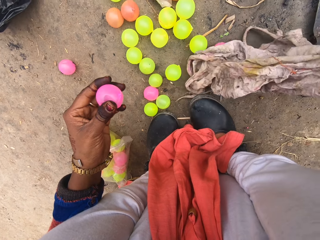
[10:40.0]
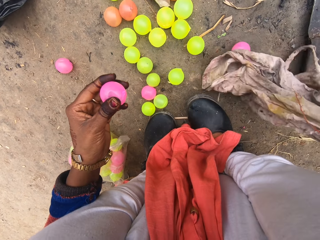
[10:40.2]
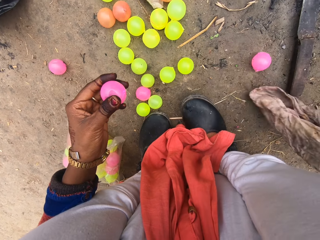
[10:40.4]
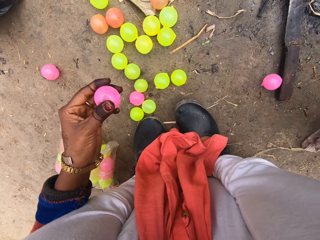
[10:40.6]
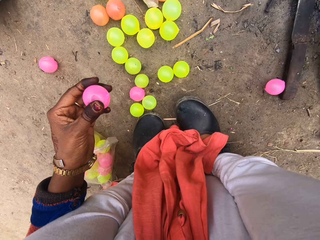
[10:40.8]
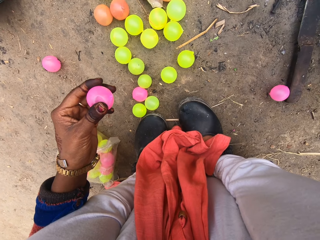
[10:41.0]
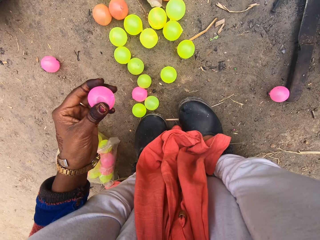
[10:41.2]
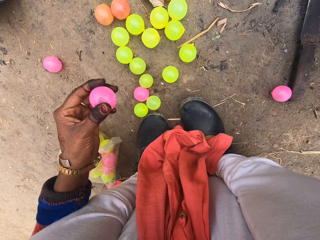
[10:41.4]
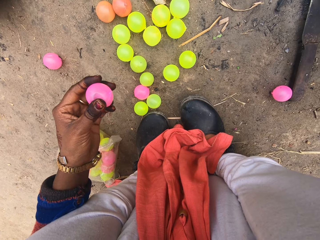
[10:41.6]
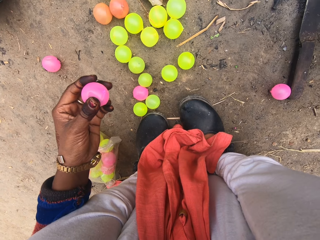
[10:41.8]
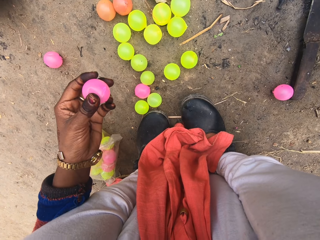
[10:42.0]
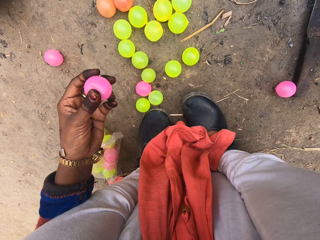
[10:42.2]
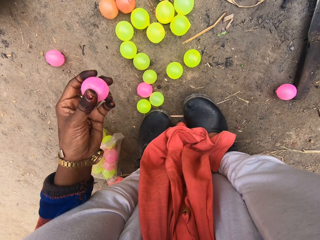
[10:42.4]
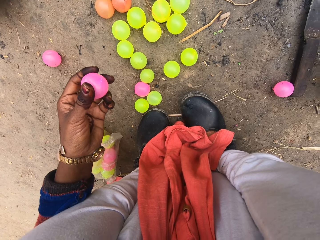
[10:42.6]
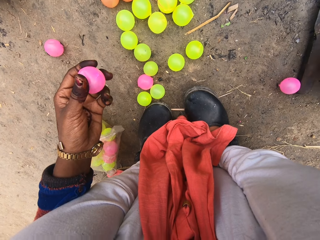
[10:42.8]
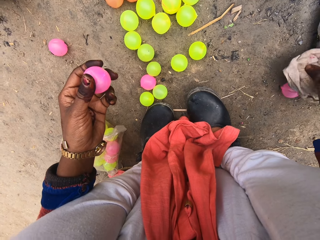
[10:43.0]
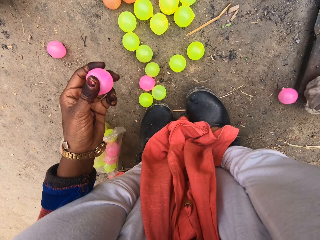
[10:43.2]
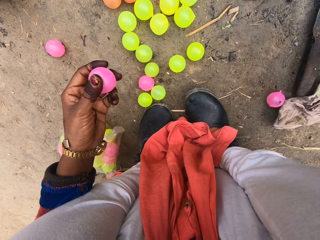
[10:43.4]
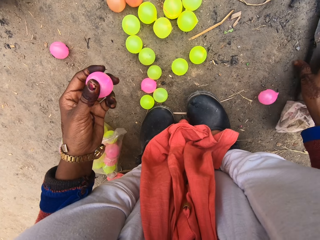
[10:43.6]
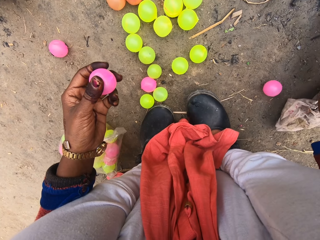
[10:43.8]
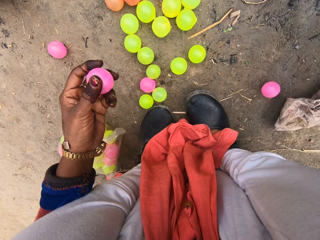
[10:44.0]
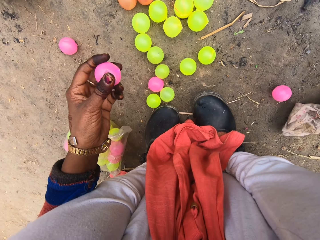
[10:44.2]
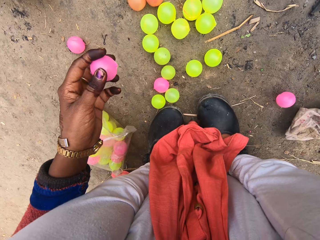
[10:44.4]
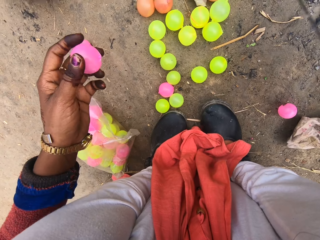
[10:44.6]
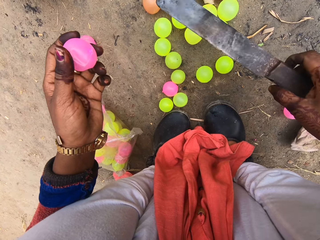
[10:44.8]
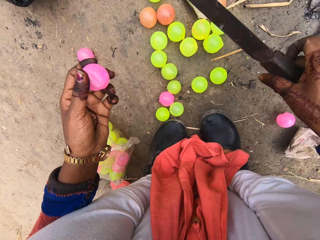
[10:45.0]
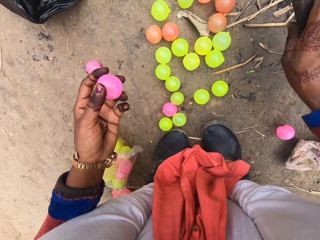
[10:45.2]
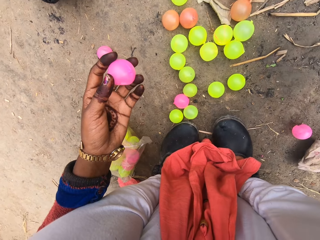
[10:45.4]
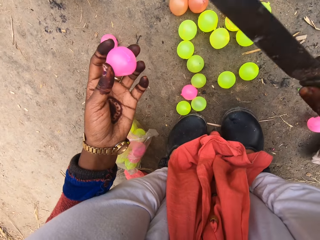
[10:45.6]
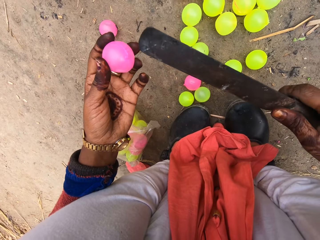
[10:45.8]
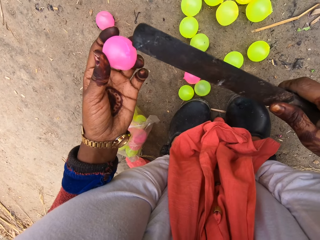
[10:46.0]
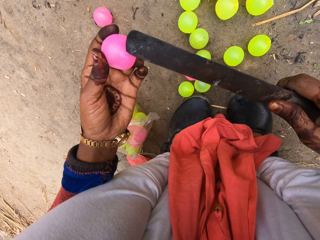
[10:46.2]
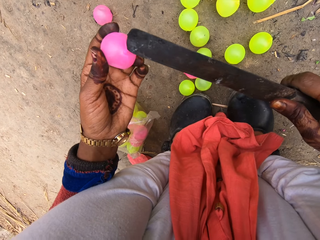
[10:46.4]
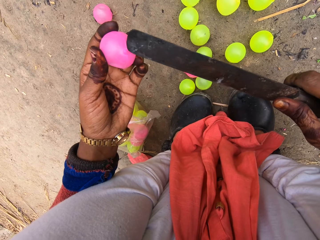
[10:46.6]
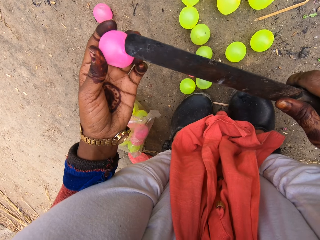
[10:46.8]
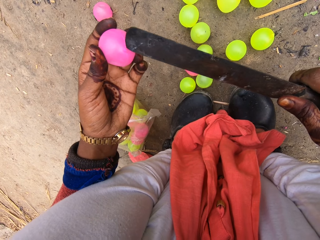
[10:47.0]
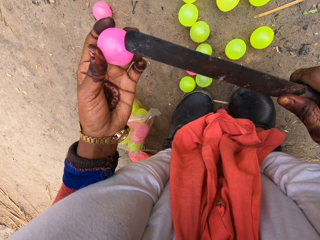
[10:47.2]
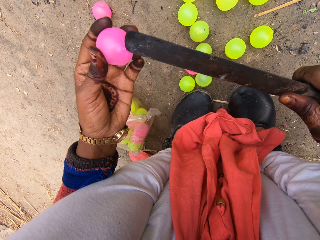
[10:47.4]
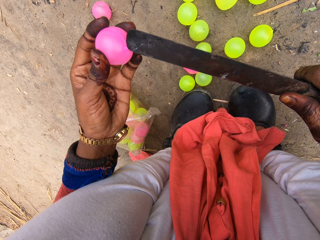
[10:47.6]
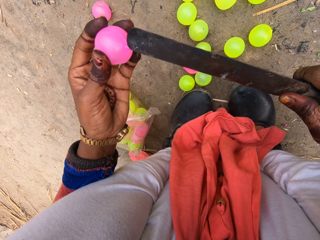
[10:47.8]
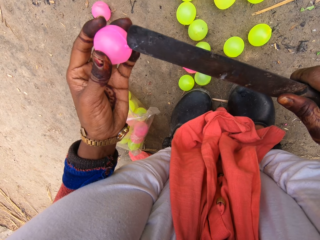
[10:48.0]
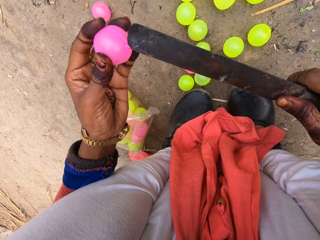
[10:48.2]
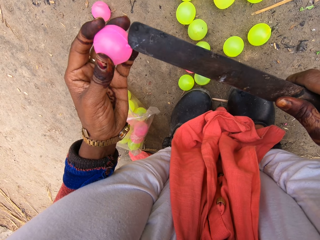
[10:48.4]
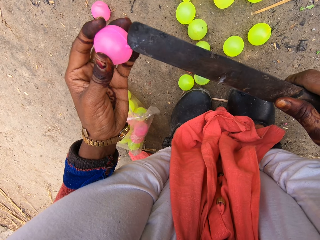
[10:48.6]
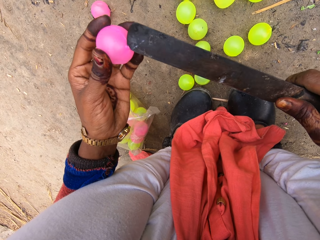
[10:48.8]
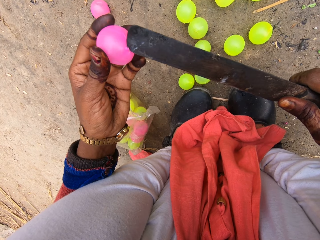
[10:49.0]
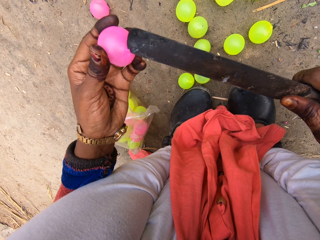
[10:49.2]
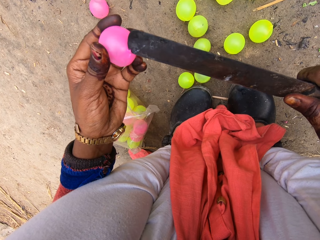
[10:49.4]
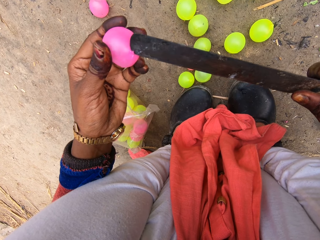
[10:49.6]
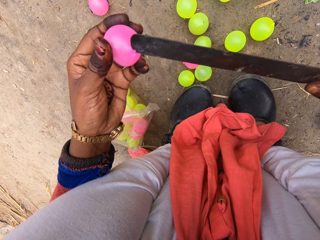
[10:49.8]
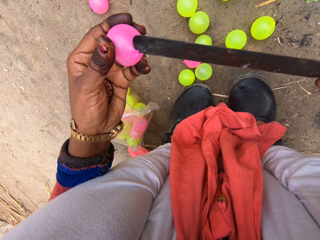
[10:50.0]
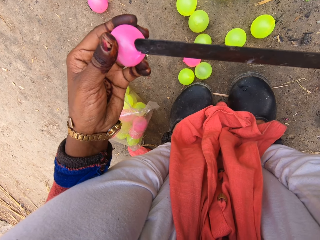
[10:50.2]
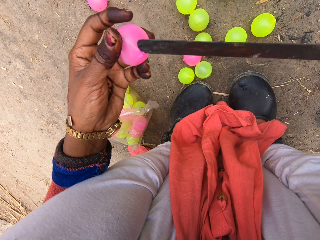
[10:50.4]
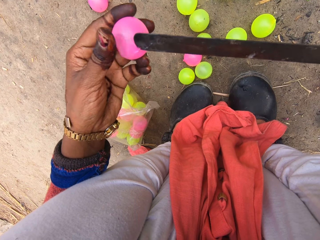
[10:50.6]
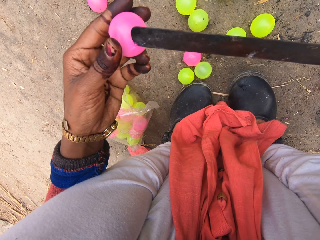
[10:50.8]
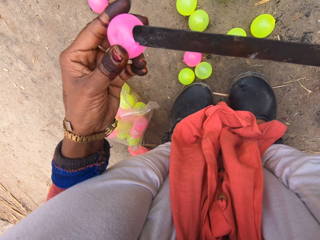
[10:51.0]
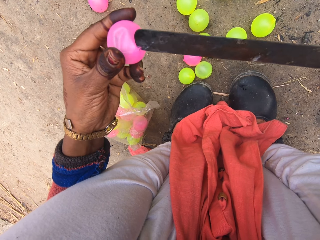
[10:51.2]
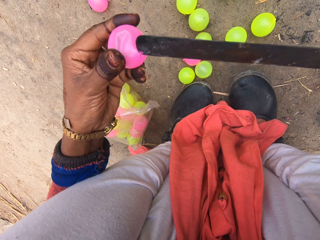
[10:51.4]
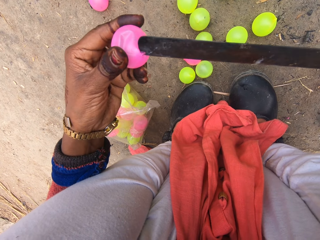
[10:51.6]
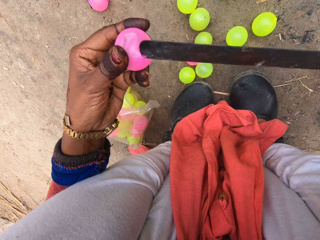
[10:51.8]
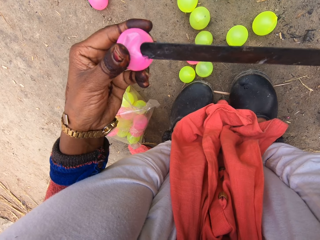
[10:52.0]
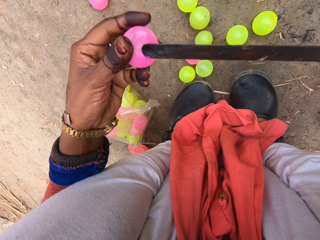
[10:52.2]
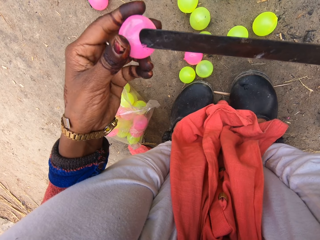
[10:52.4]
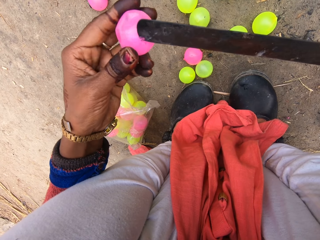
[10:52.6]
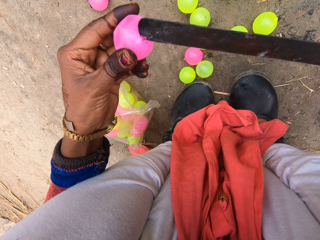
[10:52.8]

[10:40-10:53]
The camera wearer drops the cloth on the ground. They pick up a knife from the ground, make a hole on the ball with the knife, and cut the ball with the knife.

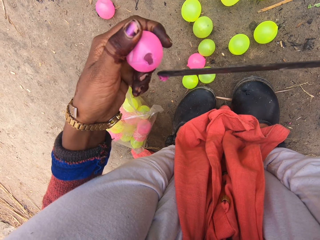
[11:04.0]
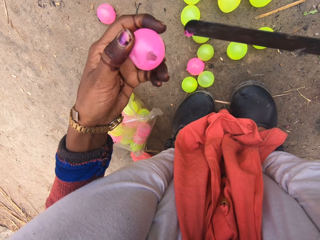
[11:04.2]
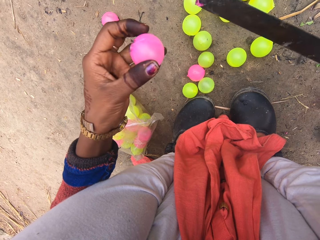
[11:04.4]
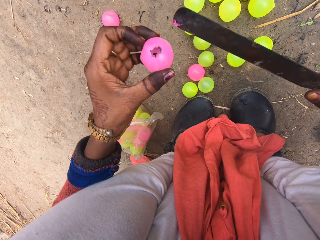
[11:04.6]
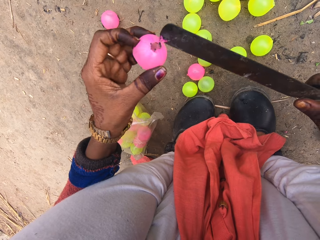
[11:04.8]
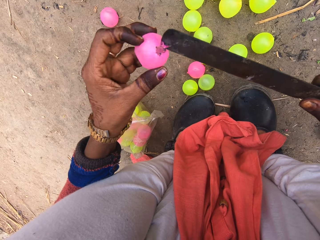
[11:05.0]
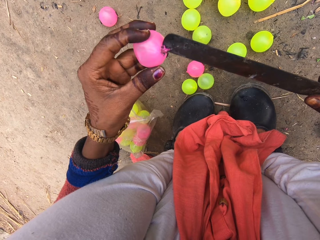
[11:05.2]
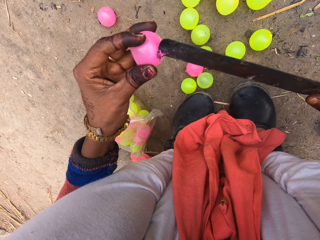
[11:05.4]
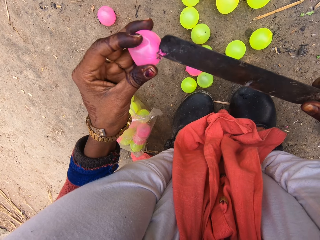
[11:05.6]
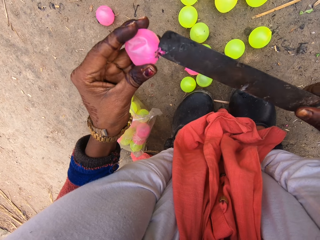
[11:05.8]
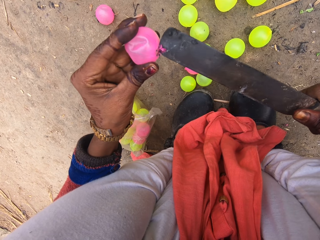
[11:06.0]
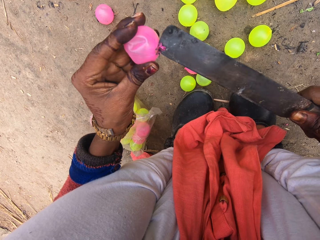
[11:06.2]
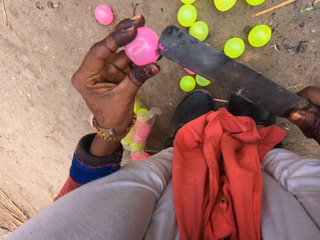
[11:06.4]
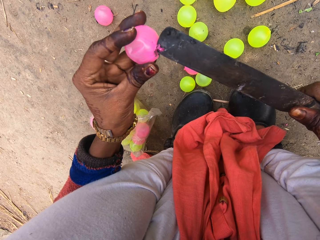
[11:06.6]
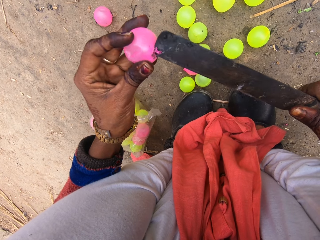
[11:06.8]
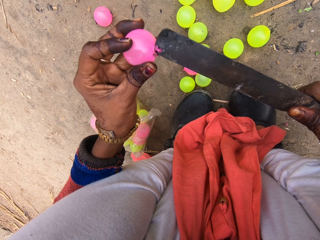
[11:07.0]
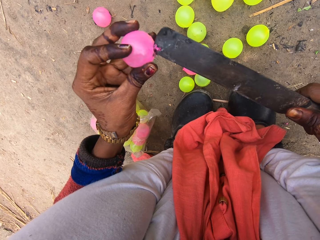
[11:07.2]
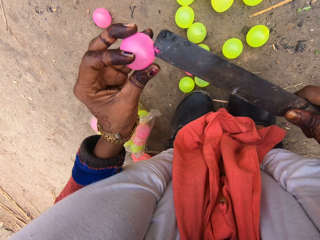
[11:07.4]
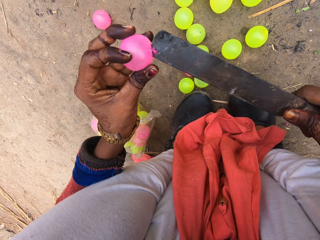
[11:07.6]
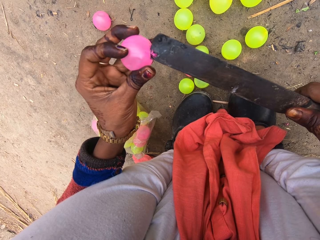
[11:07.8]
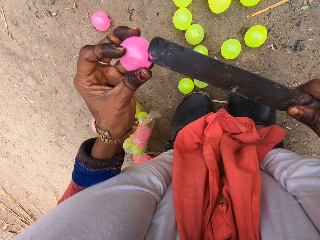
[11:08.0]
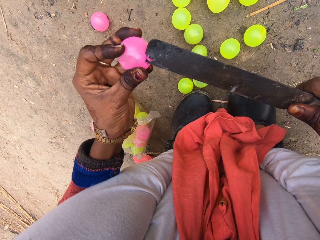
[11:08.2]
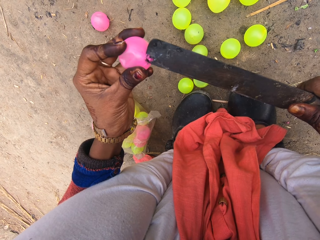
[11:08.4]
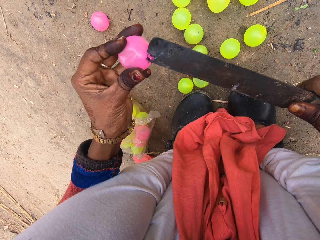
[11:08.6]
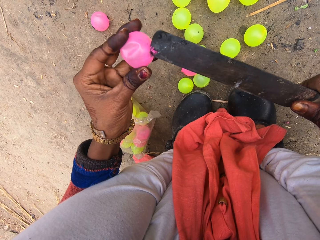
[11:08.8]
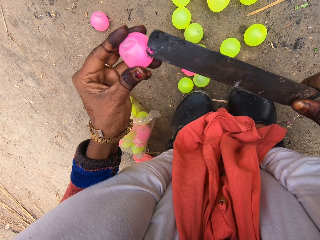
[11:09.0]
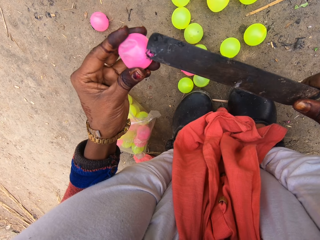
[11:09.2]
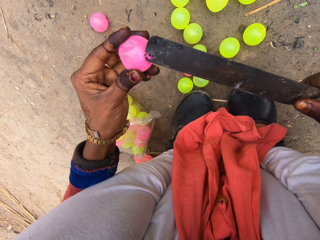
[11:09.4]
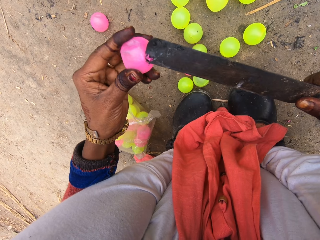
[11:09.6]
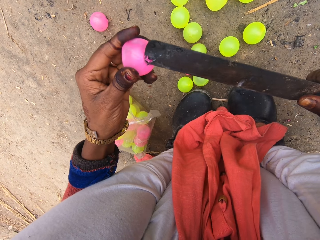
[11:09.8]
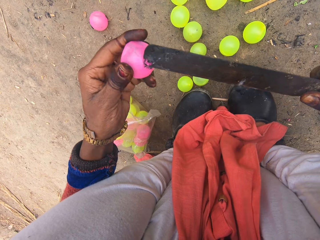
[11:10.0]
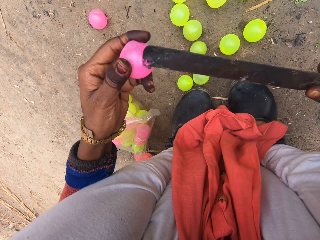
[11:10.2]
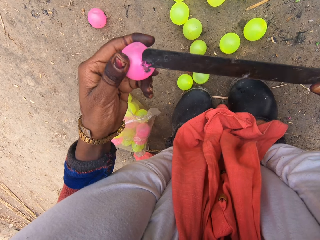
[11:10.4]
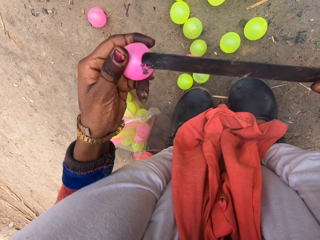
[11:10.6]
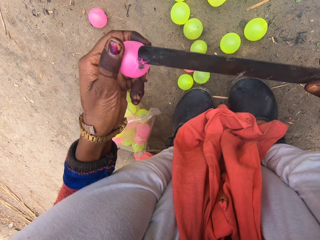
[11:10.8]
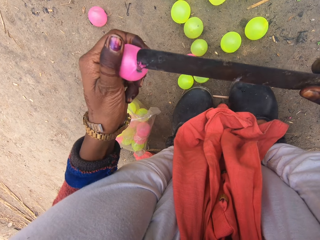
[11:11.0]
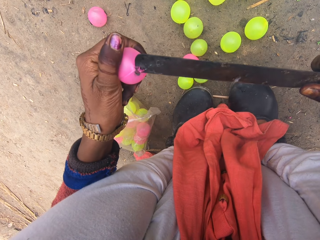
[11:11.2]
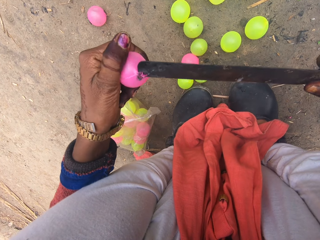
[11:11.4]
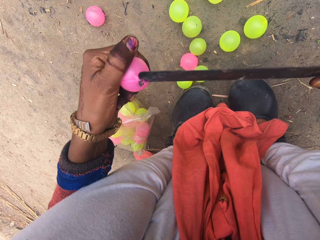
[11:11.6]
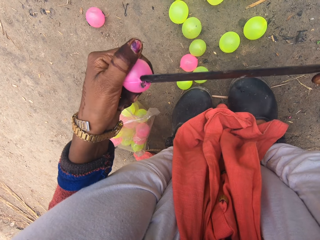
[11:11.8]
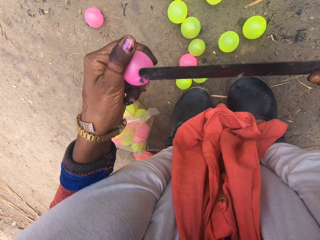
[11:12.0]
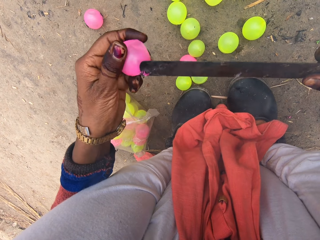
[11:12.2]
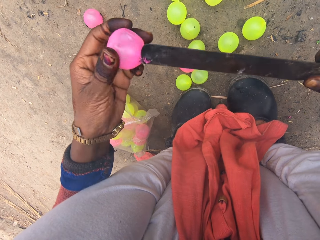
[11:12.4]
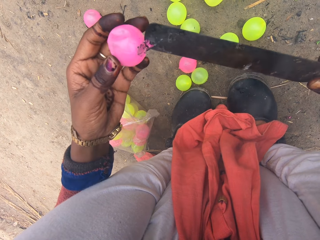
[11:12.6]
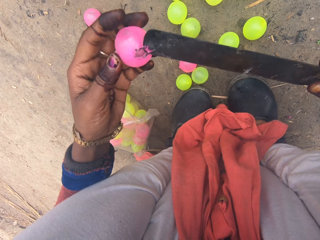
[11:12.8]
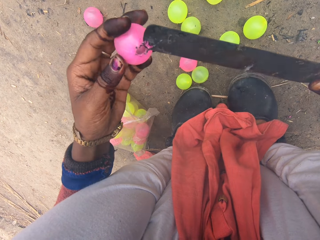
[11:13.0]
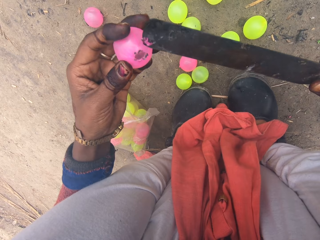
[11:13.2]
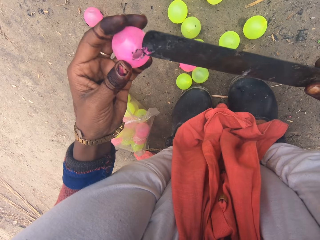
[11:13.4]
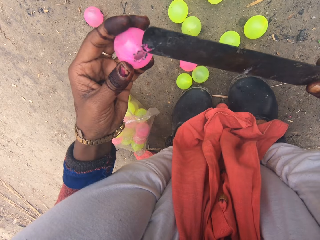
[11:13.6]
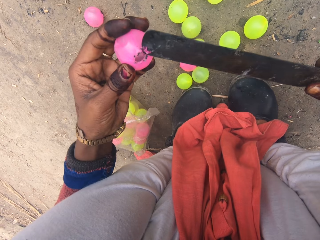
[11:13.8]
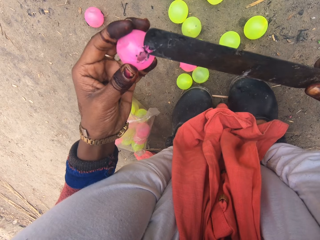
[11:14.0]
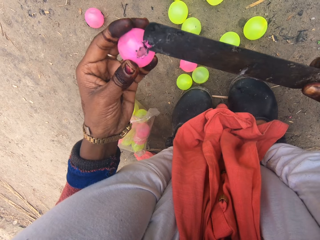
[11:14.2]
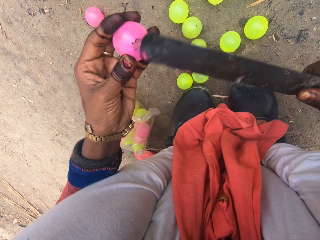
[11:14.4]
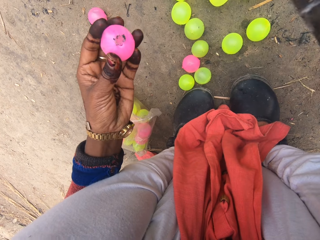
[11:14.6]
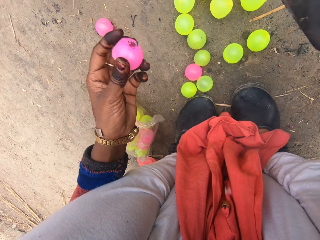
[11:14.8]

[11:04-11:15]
The camera wearer turns the plastic ball. They make a hole on the ball with the knife.
